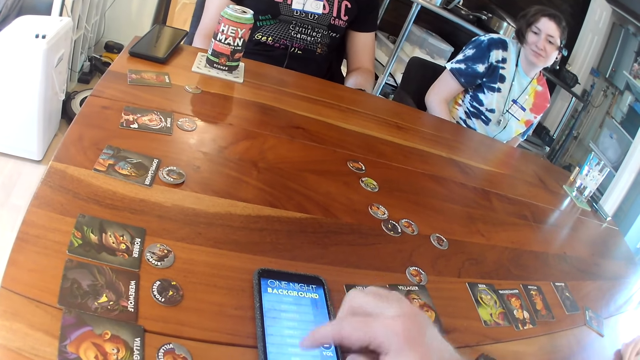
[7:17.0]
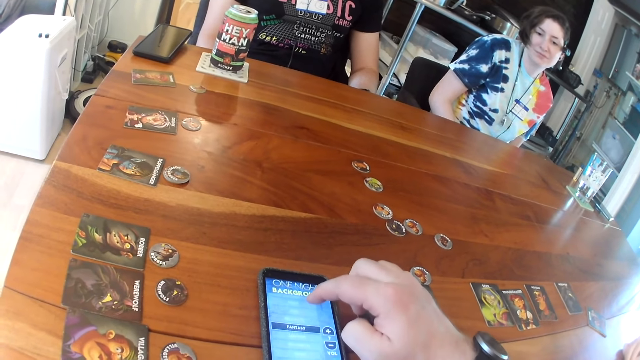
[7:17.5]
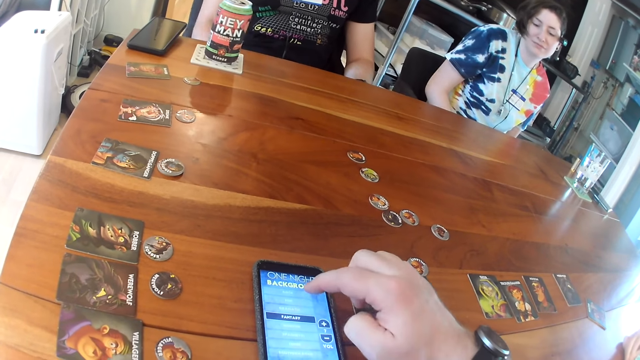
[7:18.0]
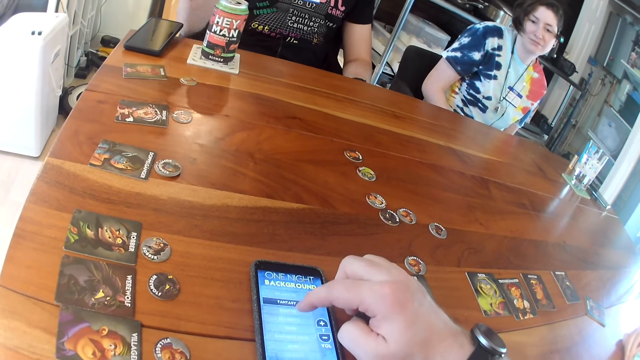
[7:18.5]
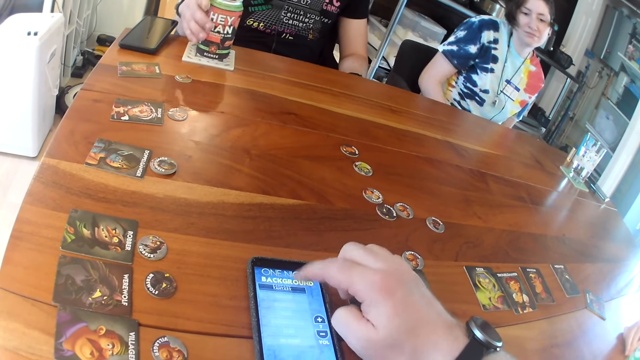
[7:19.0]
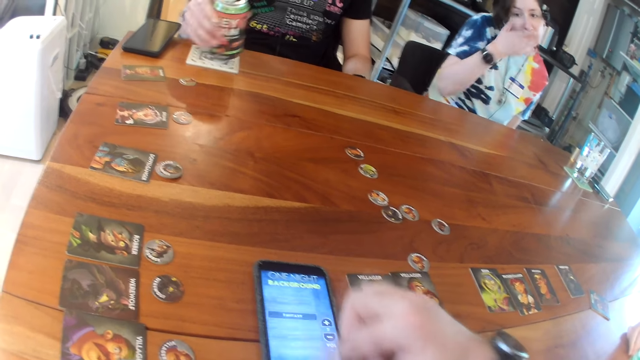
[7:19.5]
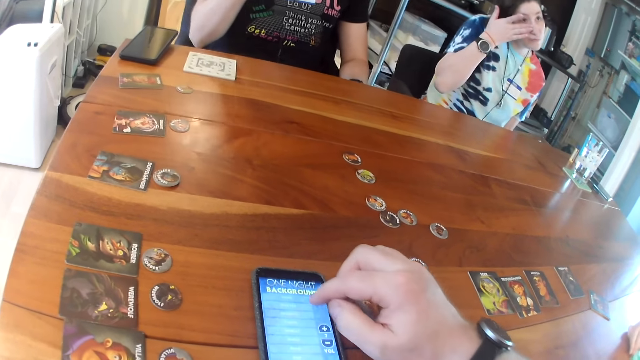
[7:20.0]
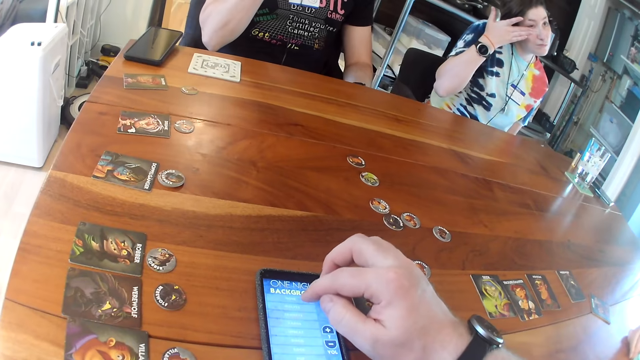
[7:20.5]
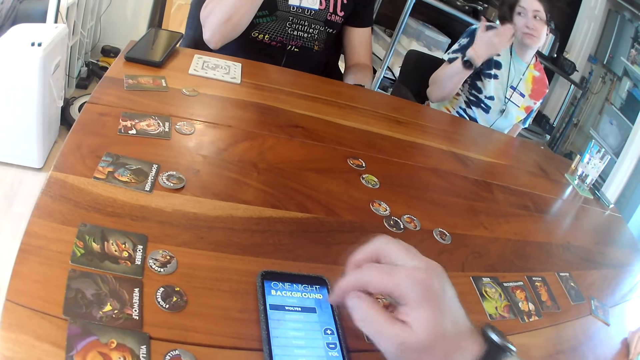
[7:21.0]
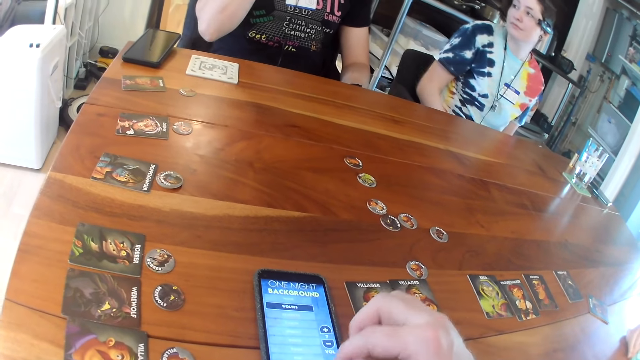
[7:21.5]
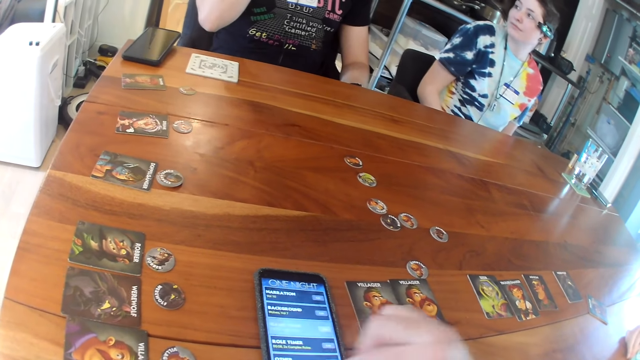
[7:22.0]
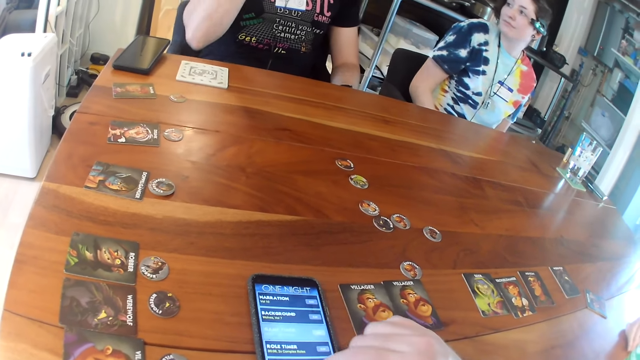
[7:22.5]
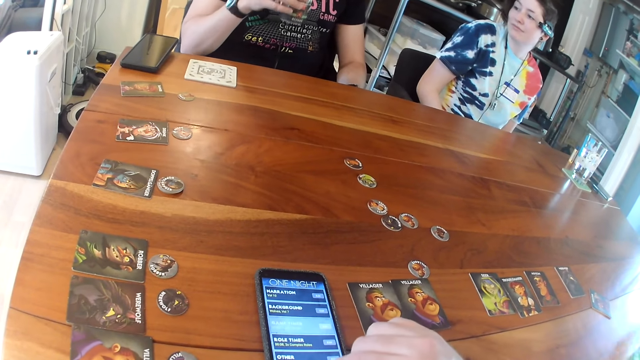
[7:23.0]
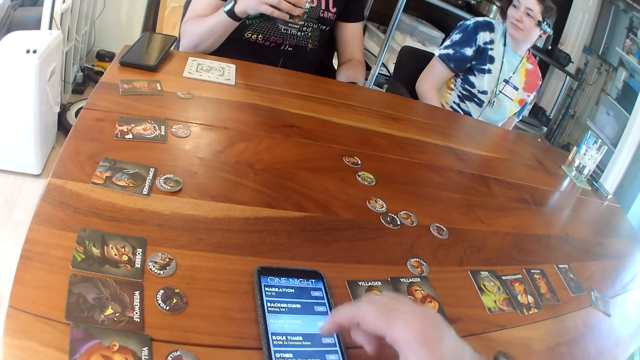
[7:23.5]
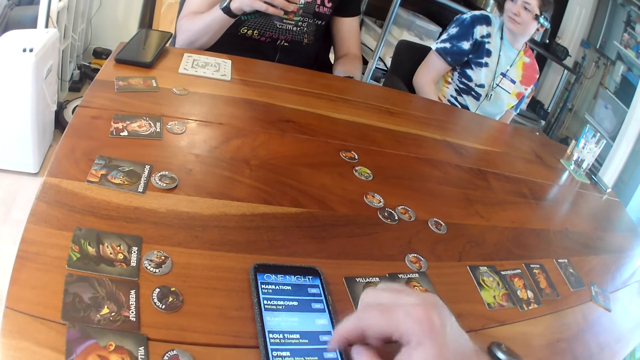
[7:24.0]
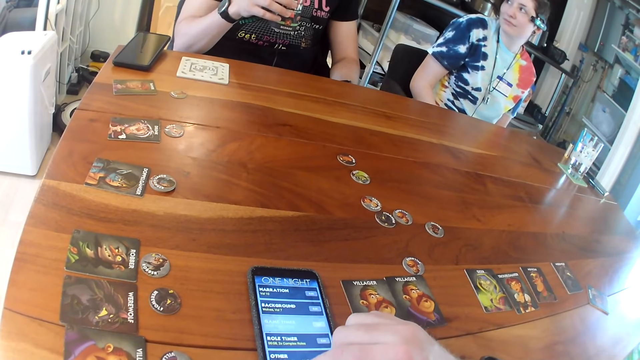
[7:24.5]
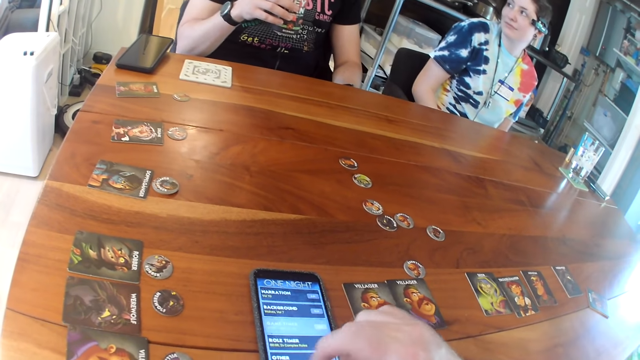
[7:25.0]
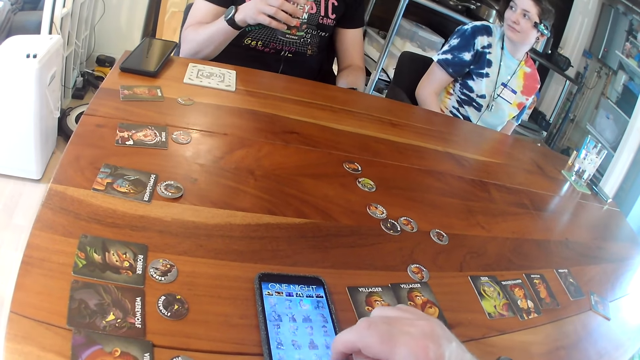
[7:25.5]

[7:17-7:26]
The man takes the can from the table with his right hand. The woman rubs her face with her right hand.

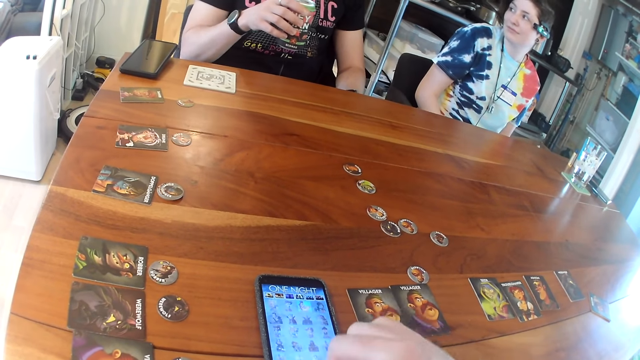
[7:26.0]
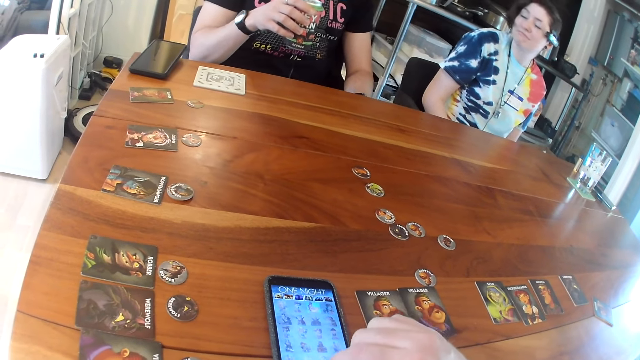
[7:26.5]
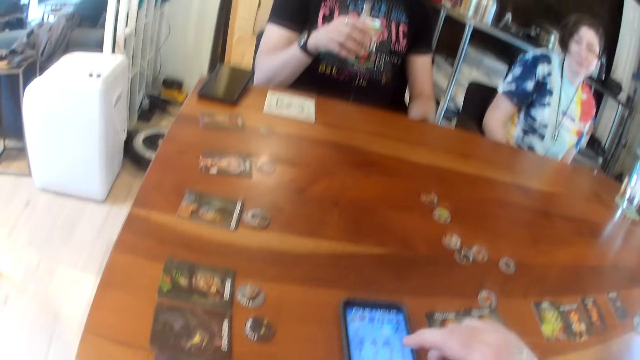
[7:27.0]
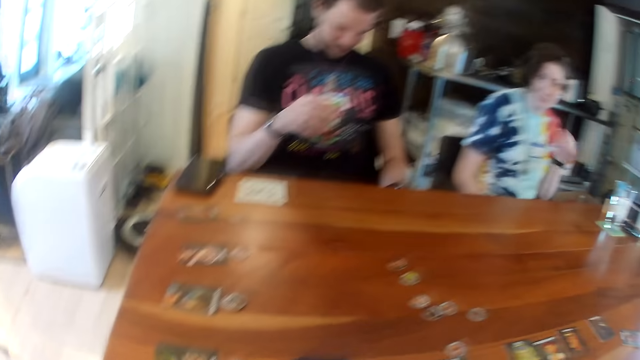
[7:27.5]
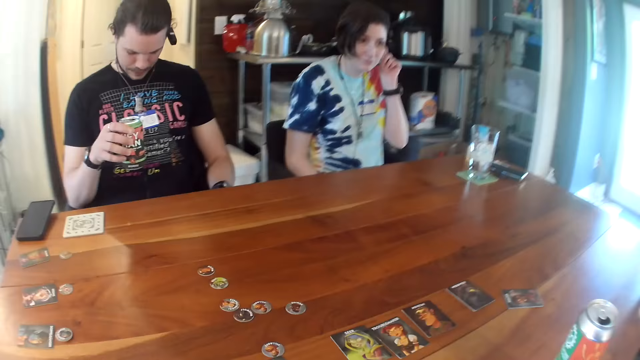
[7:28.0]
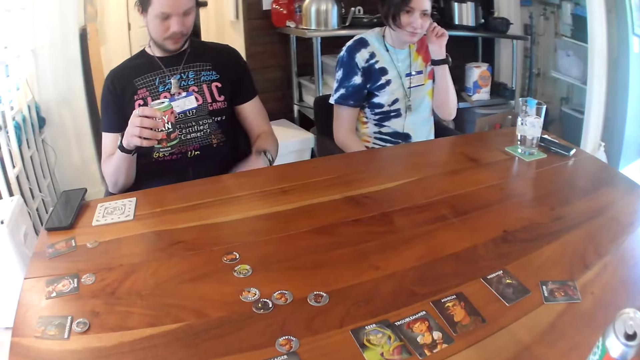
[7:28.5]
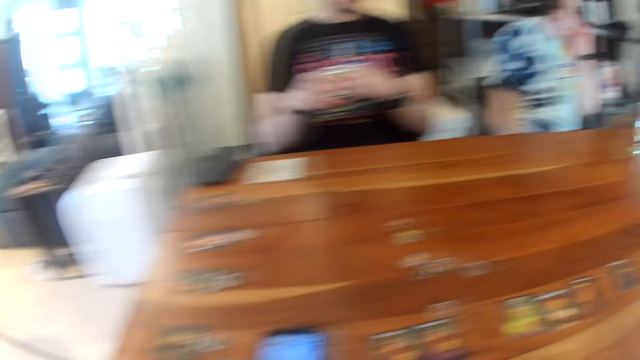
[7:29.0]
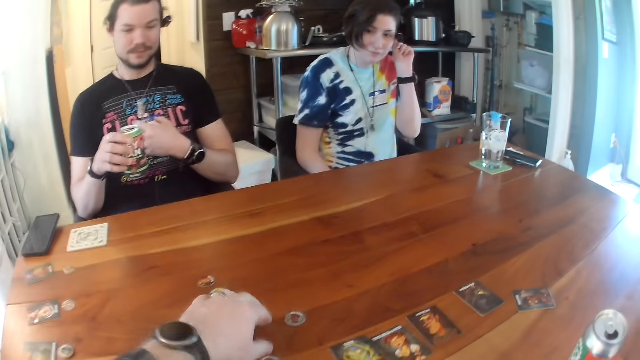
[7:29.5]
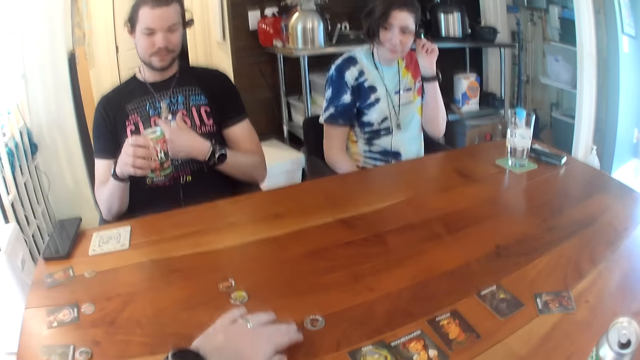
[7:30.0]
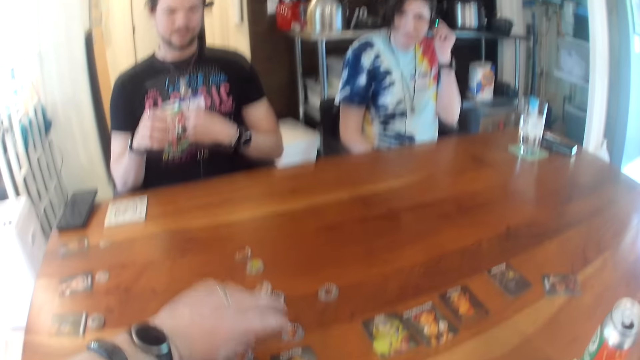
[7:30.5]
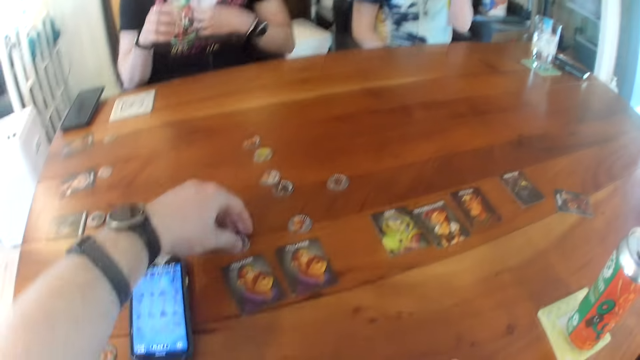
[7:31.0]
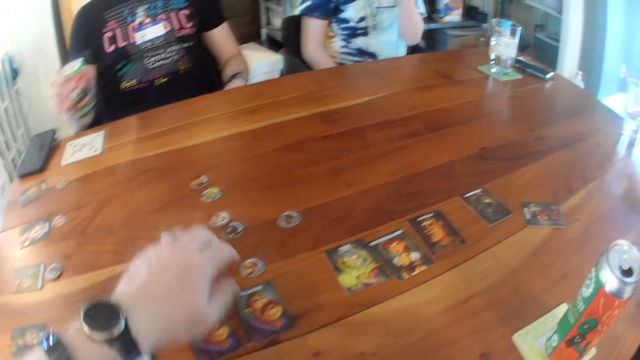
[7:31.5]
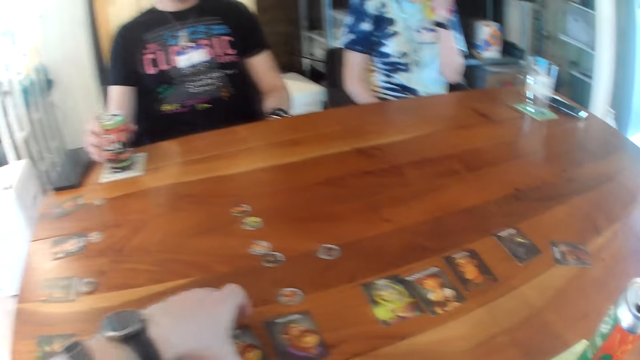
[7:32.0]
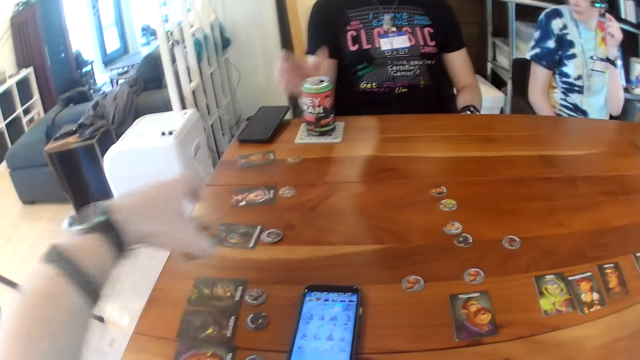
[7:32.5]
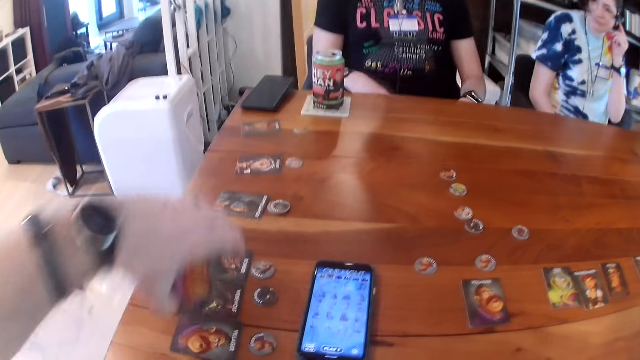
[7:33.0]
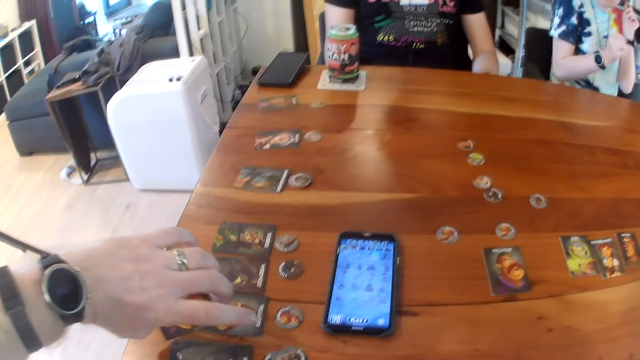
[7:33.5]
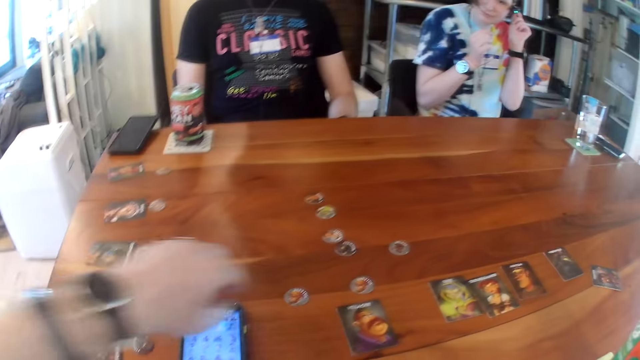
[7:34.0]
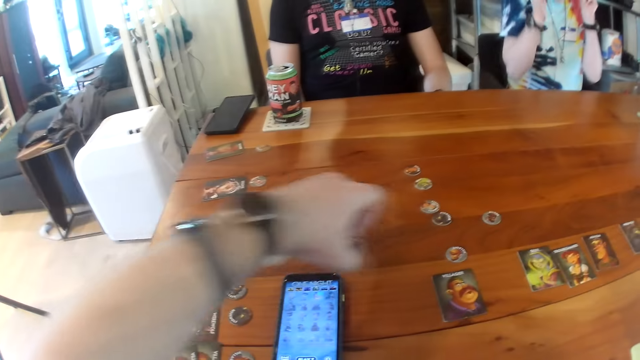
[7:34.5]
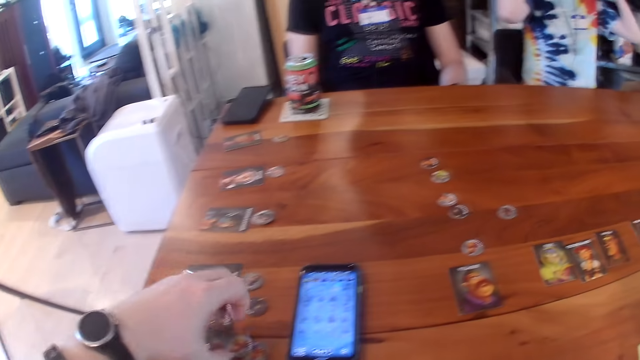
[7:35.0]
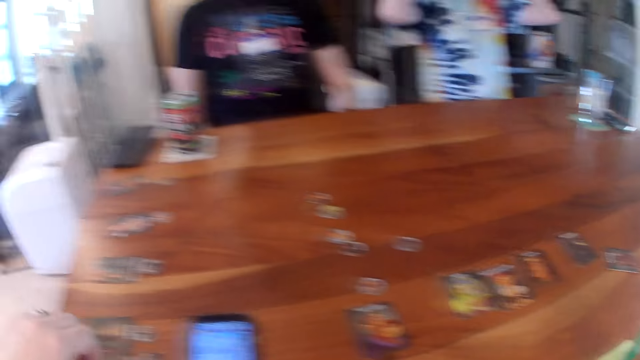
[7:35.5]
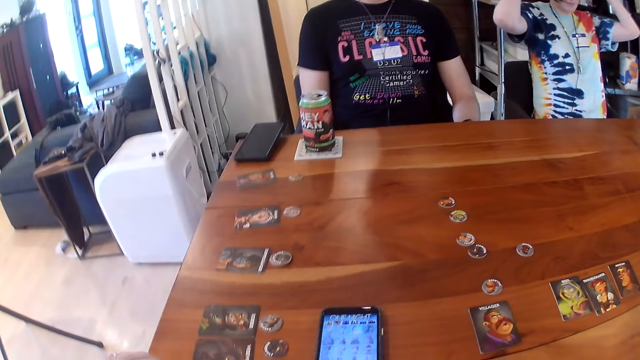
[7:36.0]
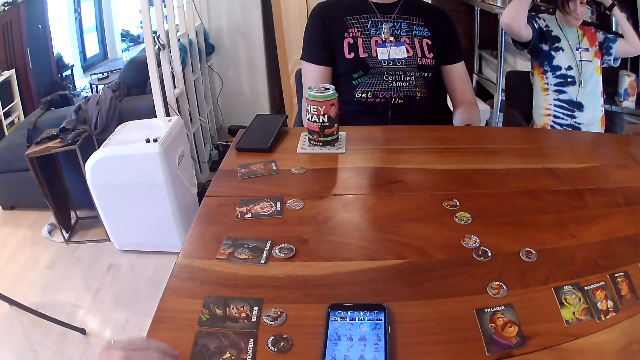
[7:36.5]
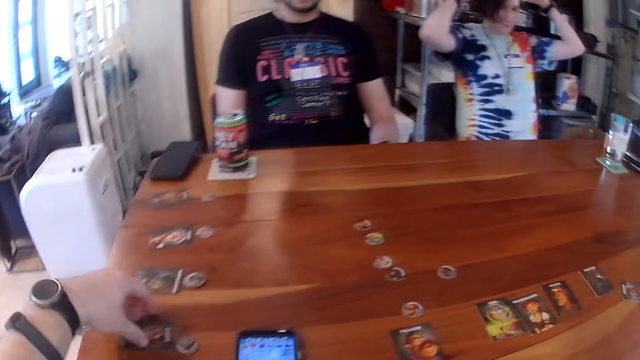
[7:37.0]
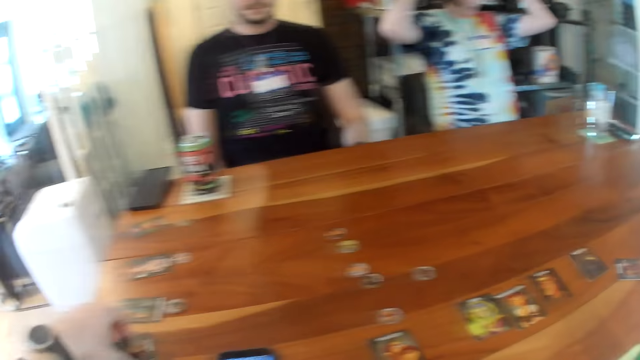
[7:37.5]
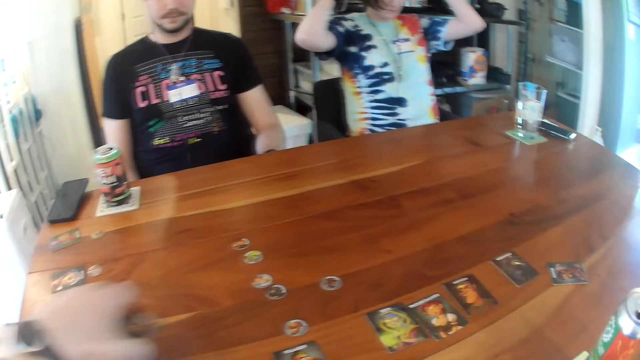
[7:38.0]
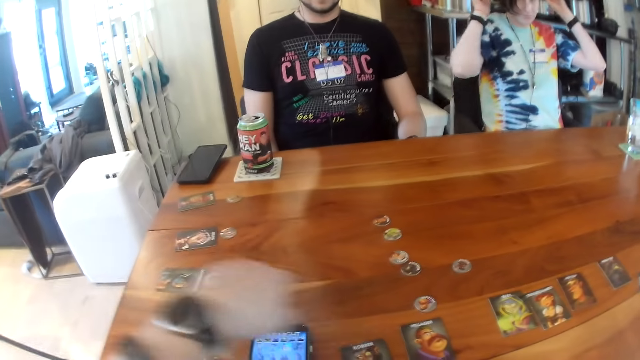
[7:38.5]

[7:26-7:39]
The woman adjusts her camera with her left hand. The man adjusts the necklace around his neck with his left hand. The camera wearer moves the token with his left hand. He arranges the cards on the table. He moves the token with his left hand. The man drops the can on the table. The camera wearer takes the card from the table with his left hand. He drops the card on the table. He takes the token from the table with his left hand. The woman adjusts her camera with both hands. The camera wearer drops the token on the table. He takes a card from the table with his left hand. He drops the card on the table.
